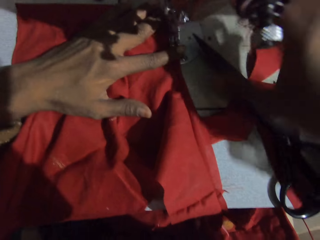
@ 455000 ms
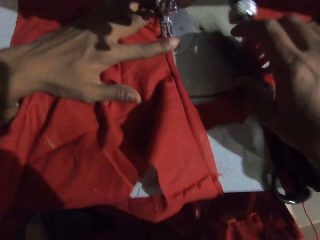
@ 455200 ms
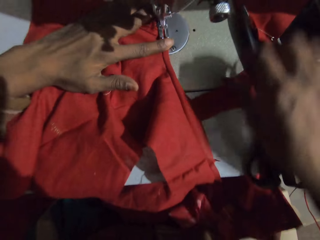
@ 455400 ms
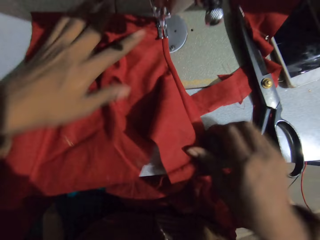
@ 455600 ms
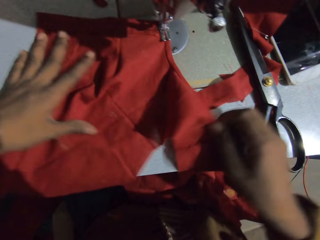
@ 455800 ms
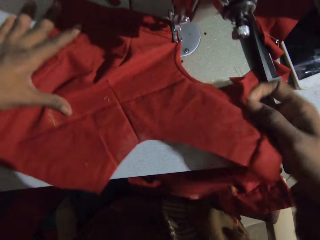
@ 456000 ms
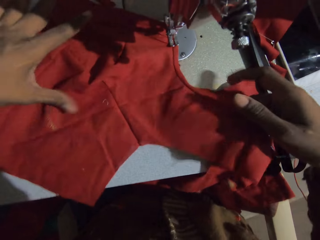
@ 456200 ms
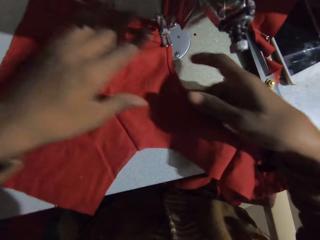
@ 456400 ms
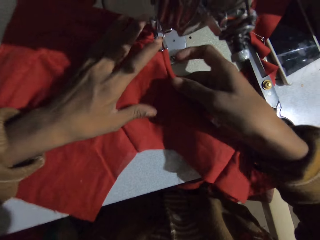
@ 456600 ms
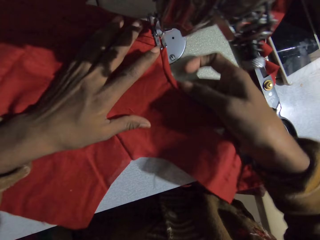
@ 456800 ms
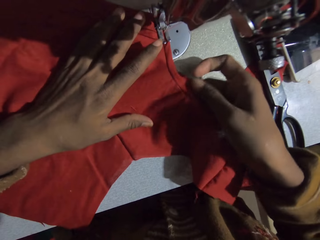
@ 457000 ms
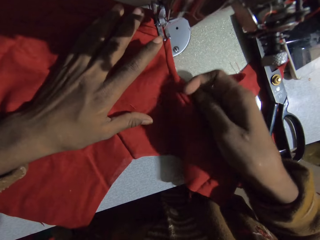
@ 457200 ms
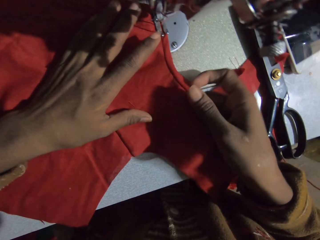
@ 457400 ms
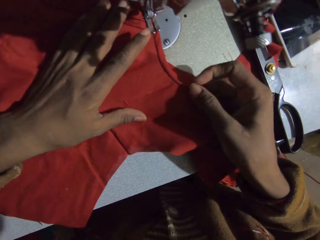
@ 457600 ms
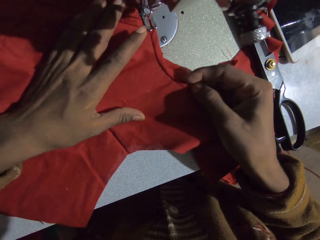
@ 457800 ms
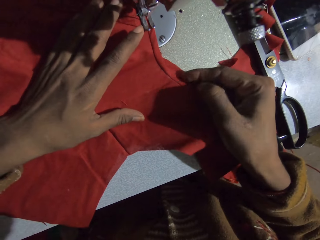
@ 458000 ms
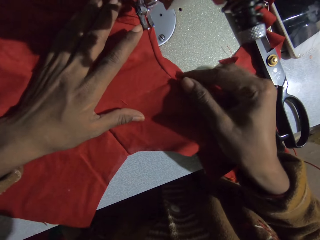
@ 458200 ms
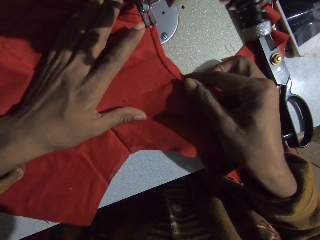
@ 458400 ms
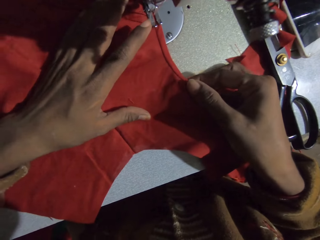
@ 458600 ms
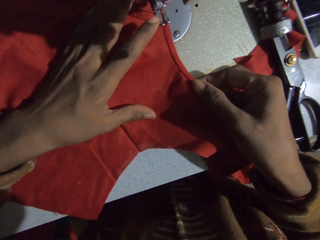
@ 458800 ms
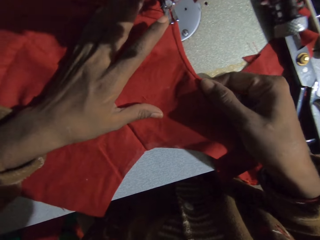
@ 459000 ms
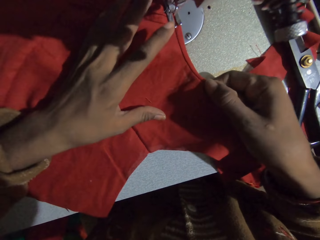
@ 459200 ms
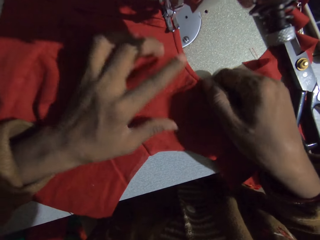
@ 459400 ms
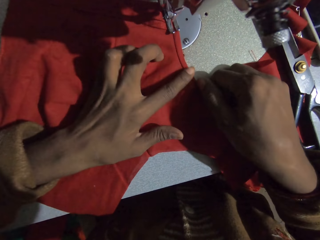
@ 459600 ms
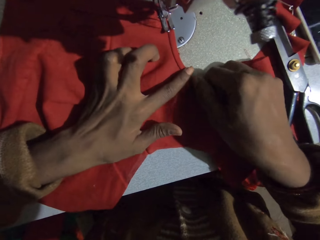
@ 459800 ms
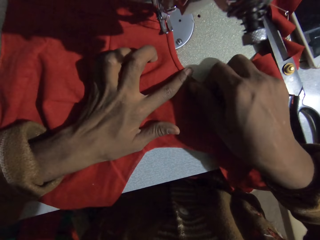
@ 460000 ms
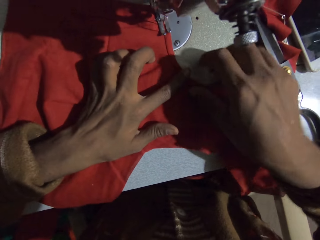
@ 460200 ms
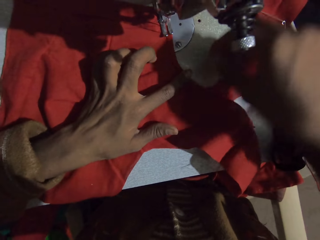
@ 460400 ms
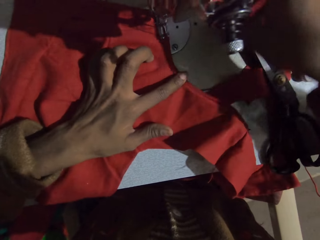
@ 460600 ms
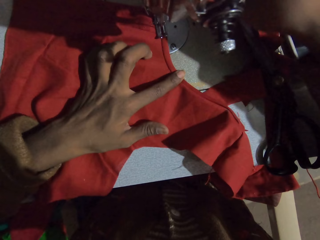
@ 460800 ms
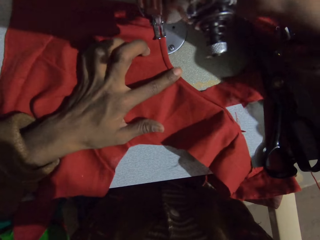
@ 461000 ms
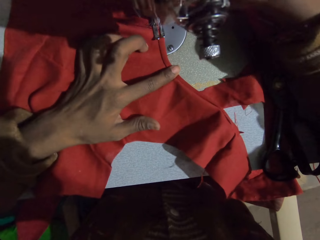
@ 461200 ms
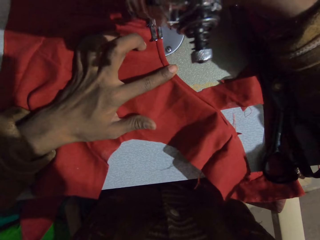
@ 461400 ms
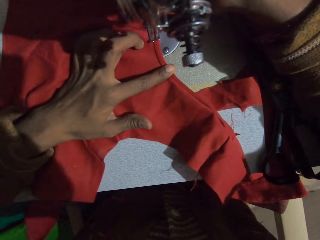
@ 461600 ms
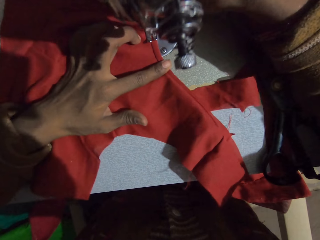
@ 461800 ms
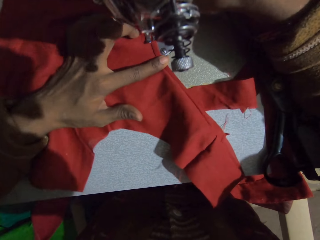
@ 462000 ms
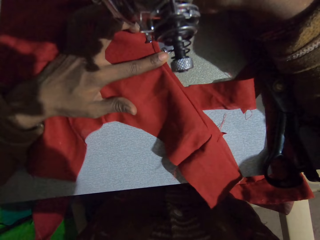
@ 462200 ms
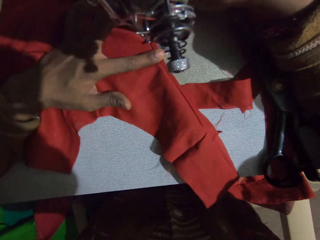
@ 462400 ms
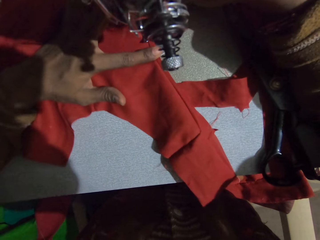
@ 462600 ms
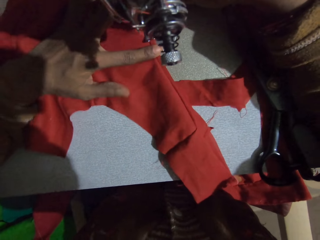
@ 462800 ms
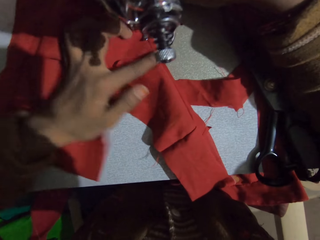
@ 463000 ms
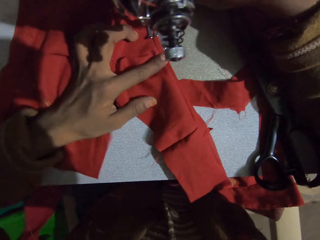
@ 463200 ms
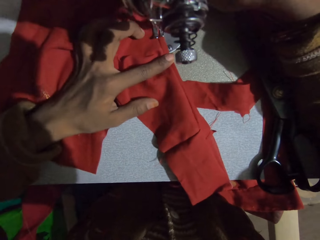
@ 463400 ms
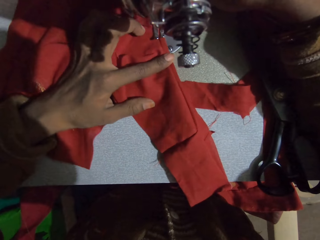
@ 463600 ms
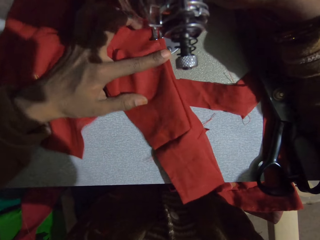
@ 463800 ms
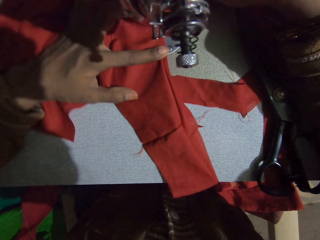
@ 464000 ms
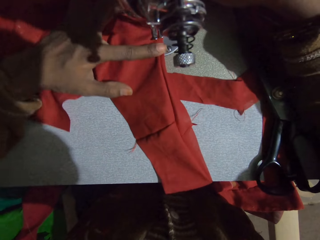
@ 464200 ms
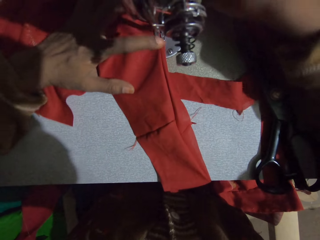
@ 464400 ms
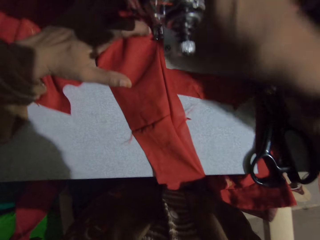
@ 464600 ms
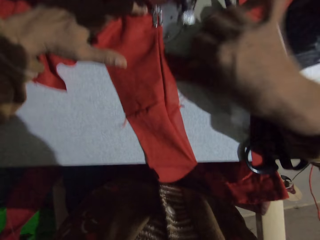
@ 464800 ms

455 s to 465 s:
The camera wearer moves the scissors. They adjust the fabric. They fold the fabric. They sew the fabric.

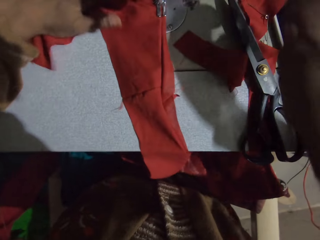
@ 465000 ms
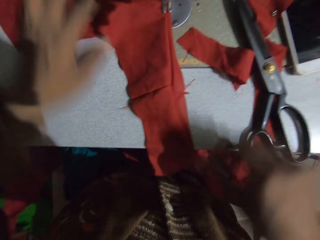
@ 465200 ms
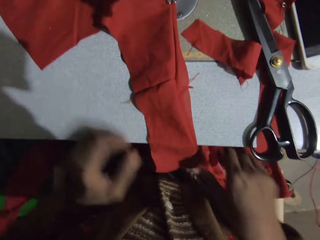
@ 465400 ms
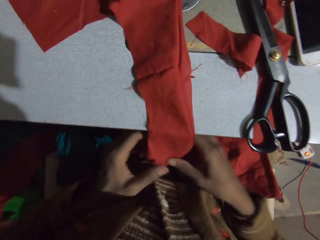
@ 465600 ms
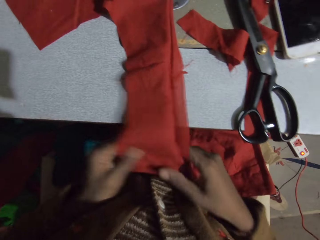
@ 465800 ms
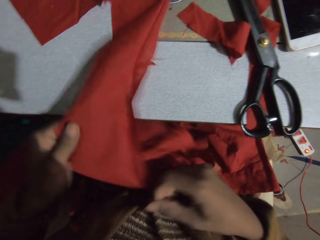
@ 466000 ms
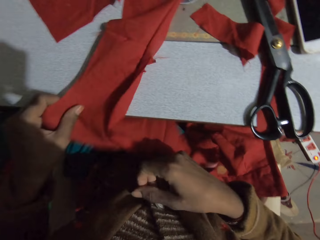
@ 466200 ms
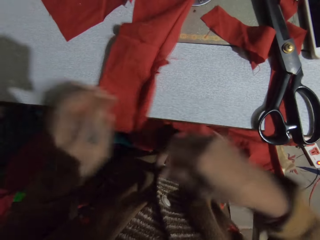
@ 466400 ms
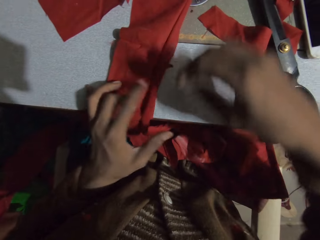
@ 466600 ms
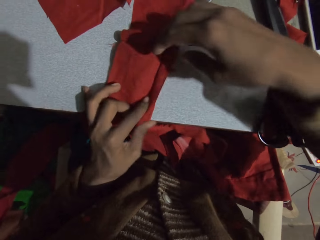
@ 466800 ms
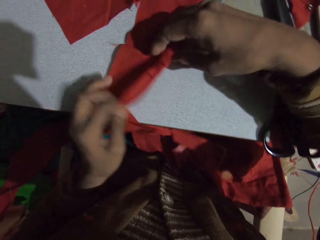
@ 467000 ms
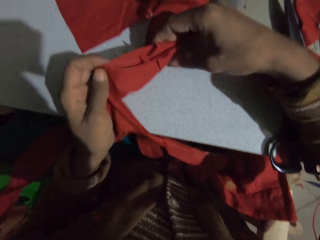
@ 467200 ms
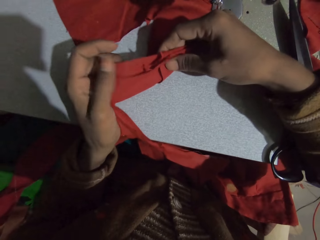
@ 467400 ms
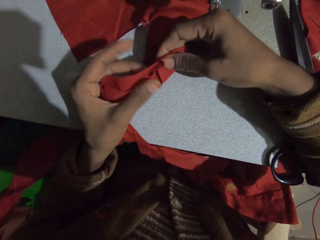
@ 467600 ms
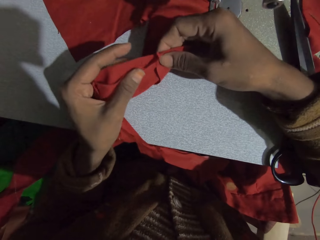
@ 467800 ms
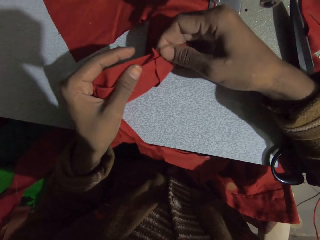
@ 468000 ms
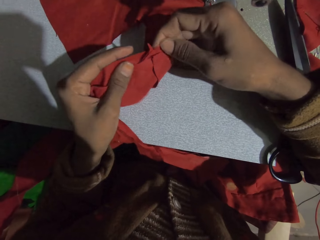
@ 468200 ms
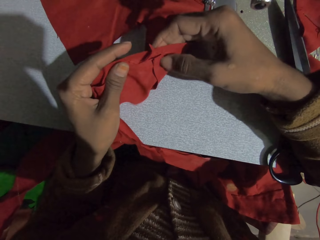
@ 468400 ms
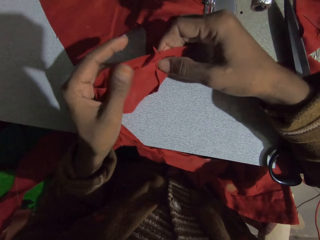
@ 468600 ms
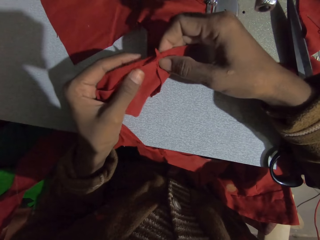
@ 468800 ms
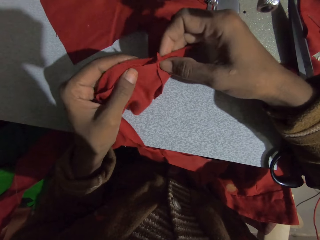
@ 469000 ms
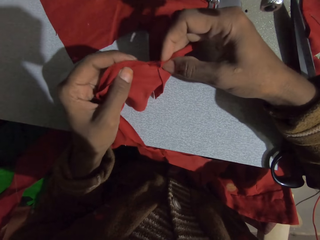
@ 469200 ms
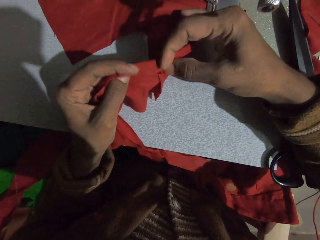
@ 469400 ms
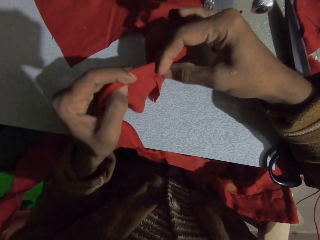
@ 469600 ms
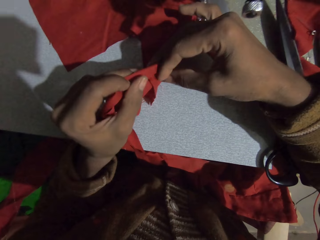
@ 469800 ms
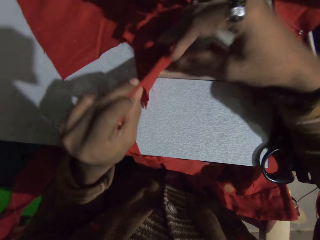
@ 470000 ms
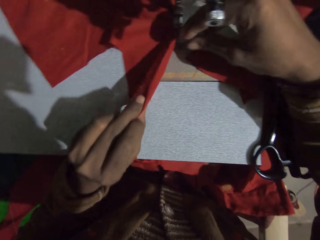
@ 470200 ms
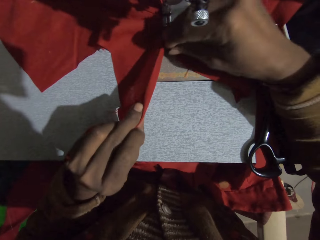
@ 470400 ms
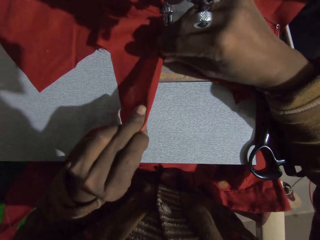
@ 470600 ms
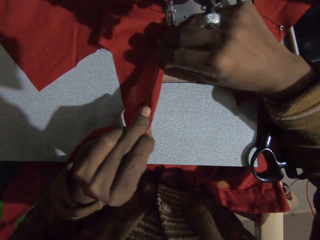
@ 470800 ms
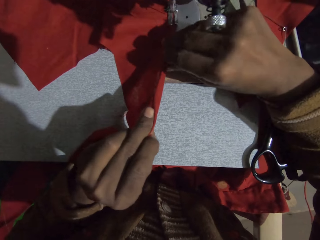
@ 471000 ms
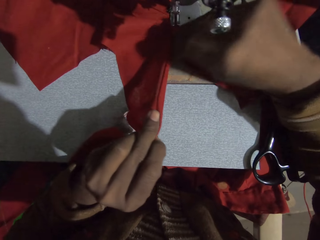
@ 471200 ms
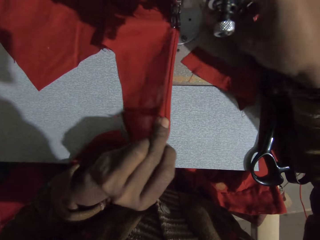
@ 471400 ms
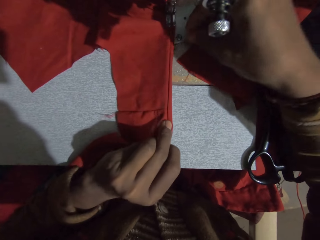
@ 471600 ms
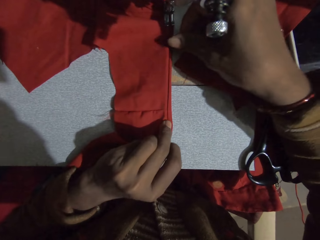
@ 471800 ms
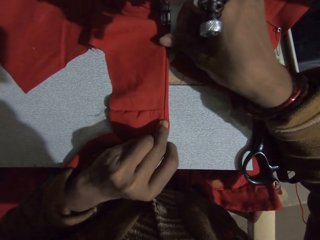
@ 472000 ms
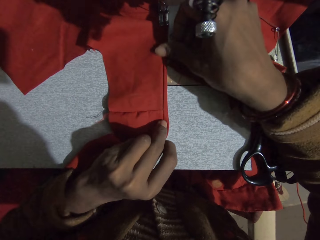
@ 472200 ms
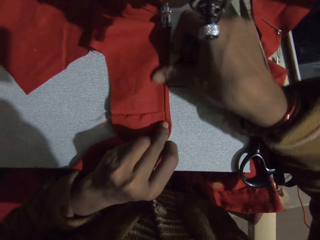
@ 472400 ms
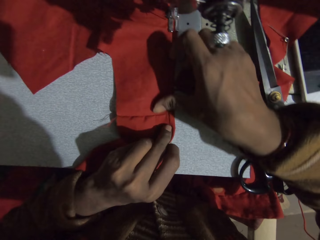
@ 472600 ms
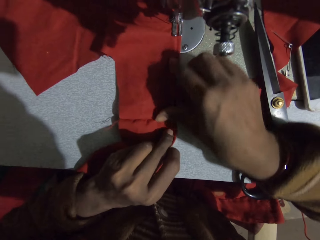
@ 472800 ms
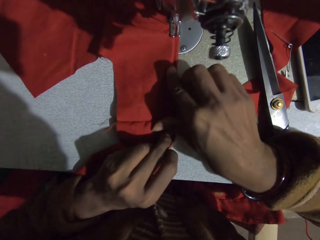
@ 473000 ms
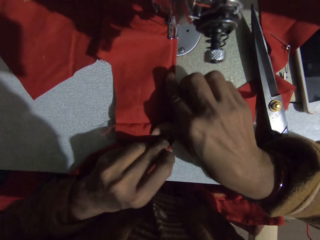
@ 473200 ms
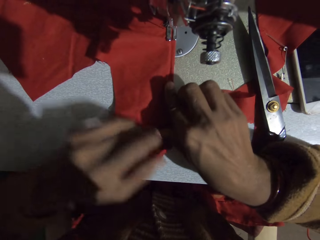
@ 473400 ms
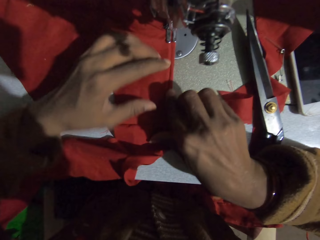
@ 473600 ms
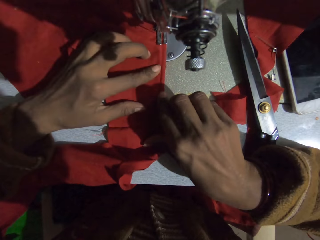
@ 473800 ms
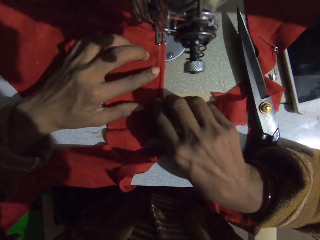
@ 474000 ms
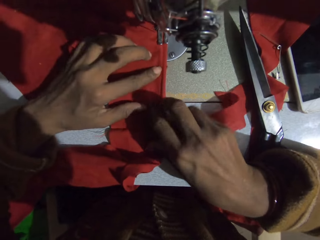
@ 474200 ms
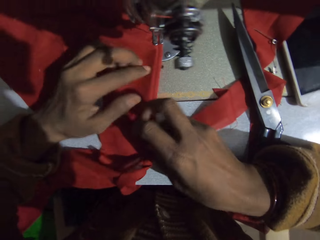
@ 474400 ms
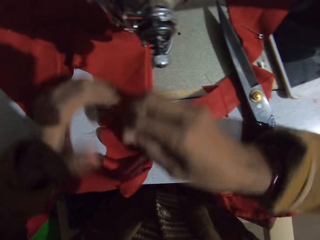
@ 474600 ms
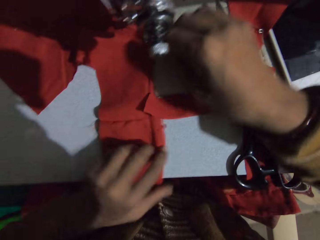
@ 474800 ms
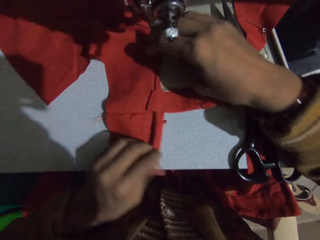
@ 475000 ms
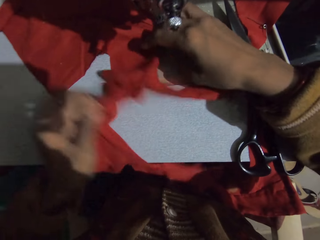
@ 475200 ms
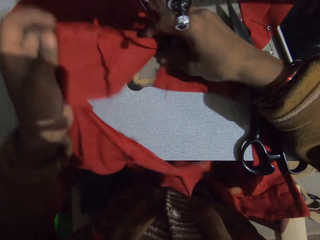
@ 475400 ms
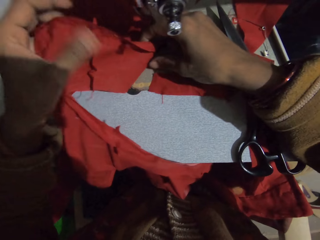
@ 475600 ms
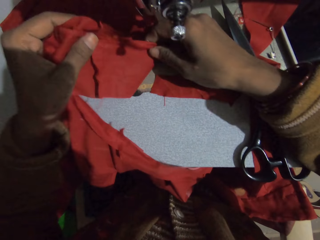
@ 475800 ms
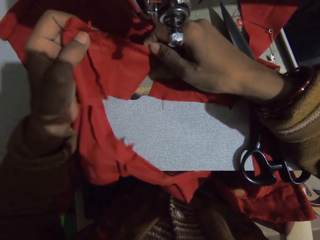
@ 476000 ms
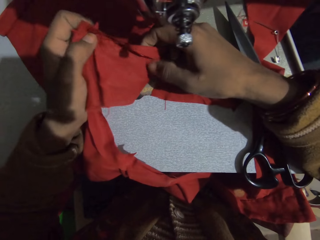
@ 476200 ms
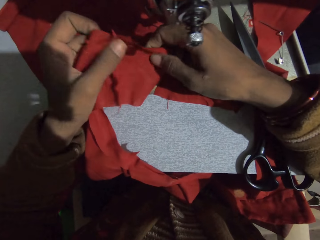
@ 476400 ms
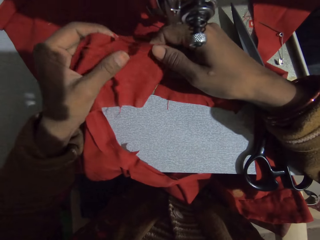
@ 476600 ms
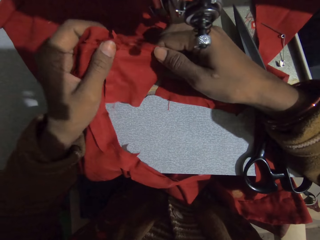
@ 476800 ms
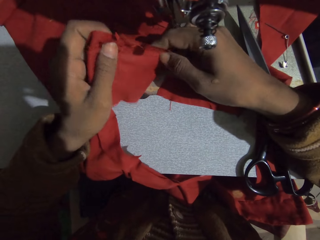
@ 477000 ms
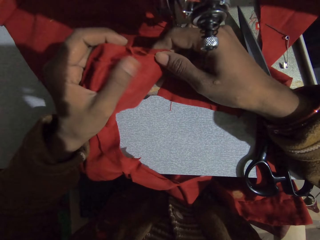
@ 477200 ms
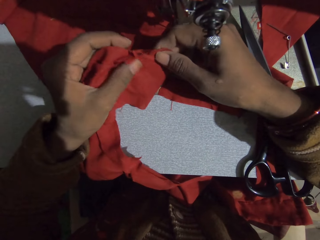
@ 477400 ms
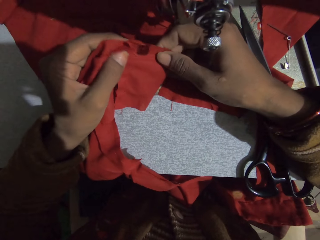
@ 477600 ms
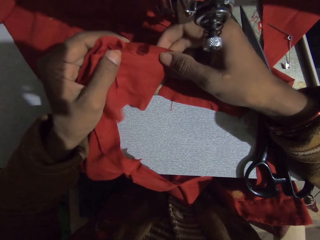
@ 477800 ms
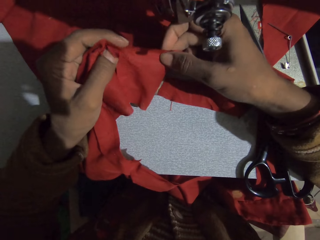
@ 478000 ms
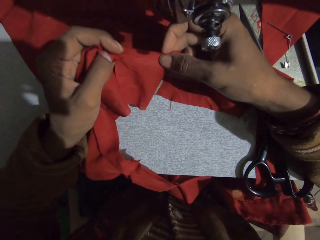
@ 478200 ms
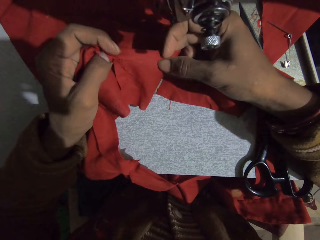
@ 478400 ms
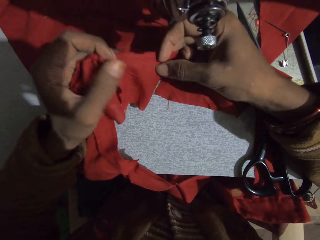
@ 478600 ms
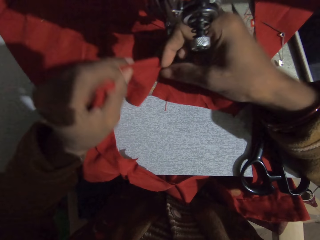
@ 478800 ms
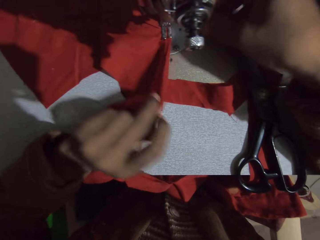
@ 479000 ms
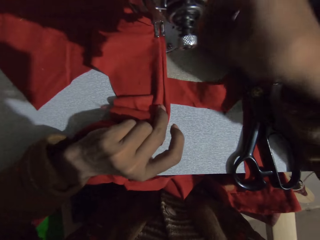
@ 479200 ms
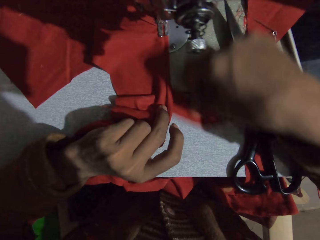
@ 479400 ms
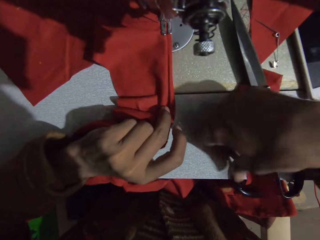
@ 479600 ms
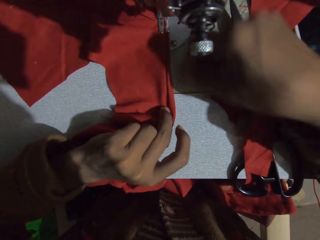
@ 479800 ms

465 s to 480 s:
The camera wearer straightens the fabric. They fold the fabric. They sew the fabric. They pick up the fabric. They fold the fabric.
